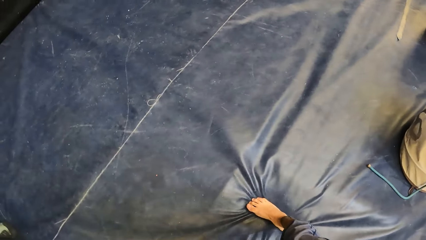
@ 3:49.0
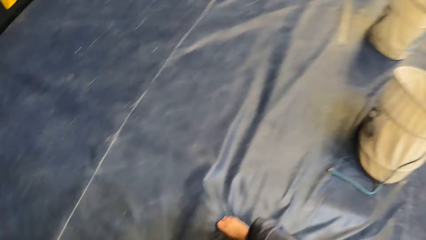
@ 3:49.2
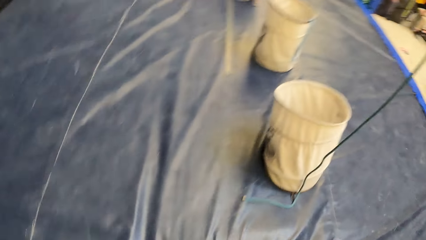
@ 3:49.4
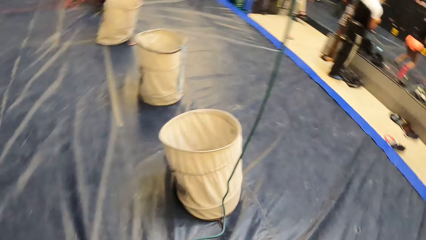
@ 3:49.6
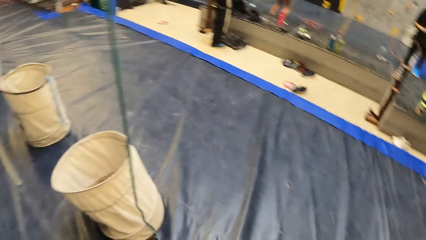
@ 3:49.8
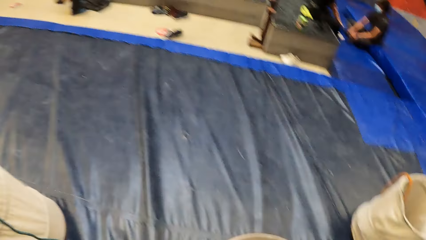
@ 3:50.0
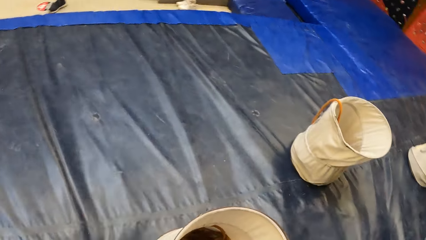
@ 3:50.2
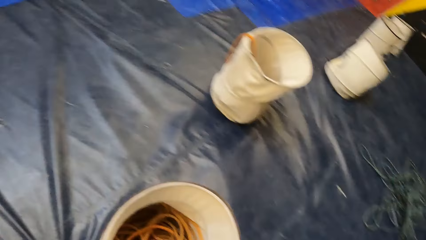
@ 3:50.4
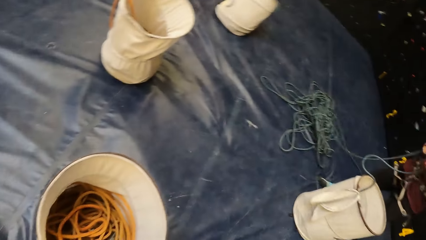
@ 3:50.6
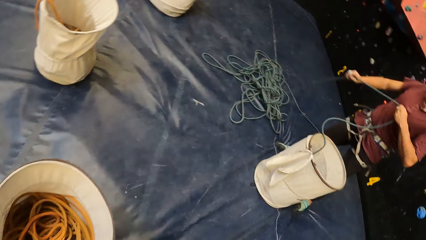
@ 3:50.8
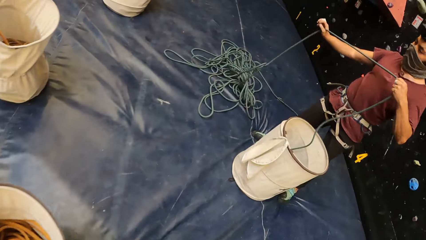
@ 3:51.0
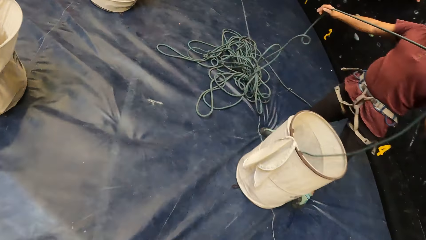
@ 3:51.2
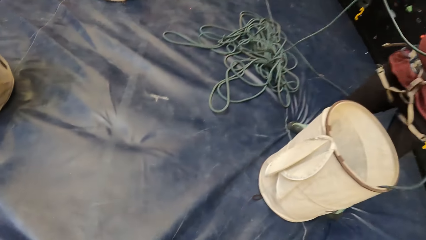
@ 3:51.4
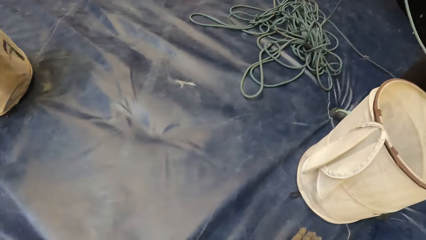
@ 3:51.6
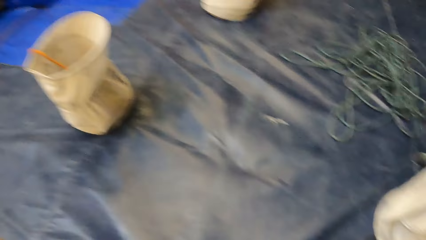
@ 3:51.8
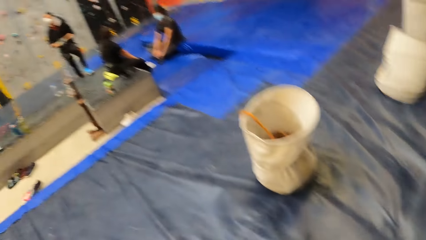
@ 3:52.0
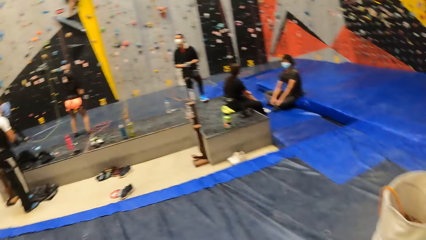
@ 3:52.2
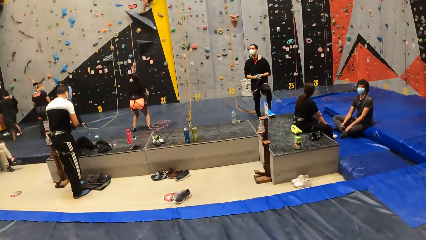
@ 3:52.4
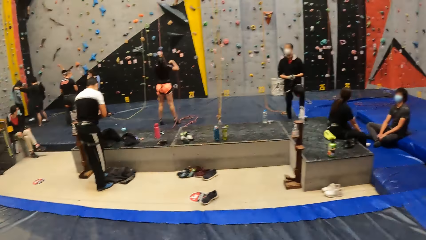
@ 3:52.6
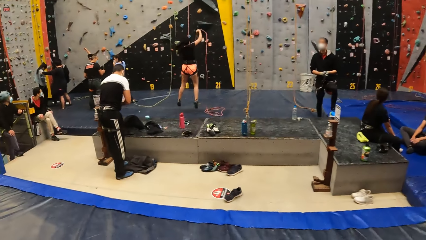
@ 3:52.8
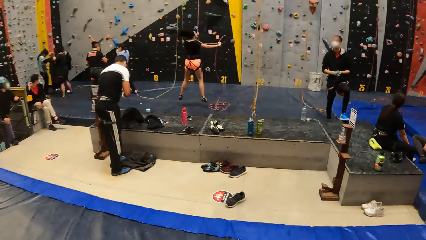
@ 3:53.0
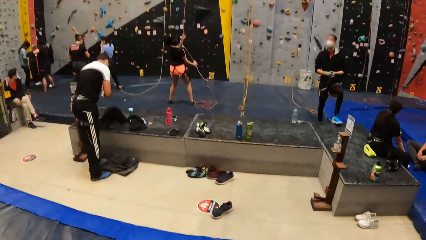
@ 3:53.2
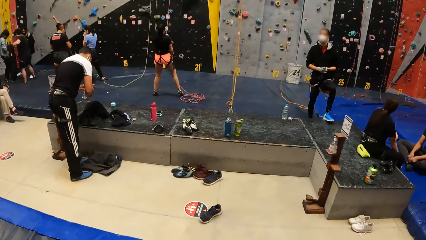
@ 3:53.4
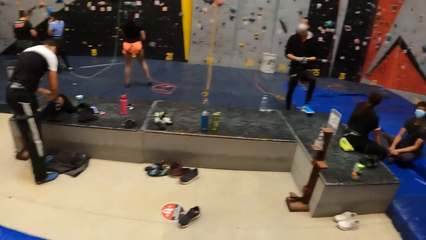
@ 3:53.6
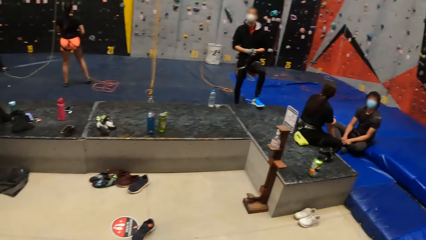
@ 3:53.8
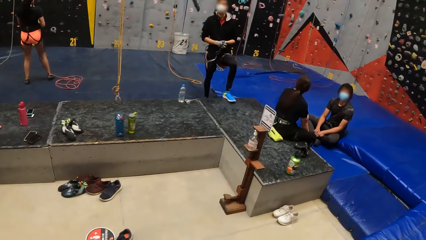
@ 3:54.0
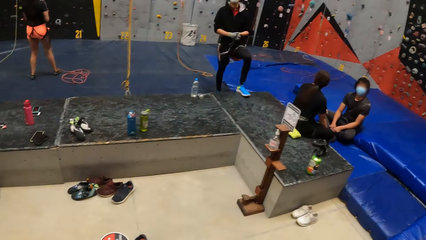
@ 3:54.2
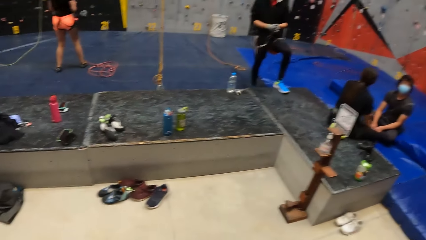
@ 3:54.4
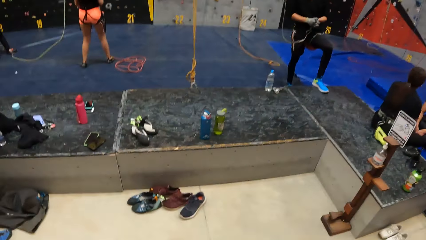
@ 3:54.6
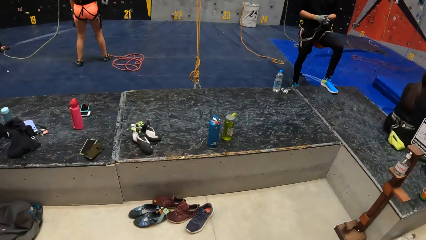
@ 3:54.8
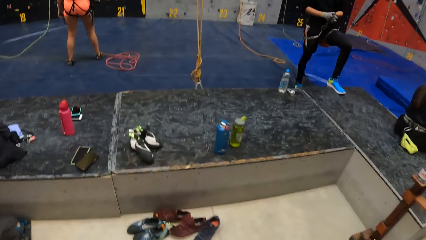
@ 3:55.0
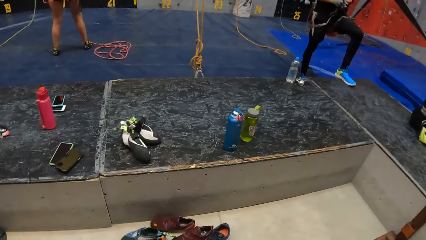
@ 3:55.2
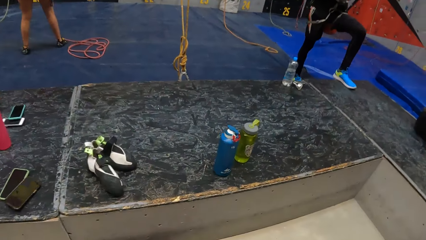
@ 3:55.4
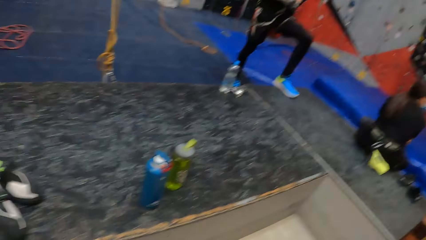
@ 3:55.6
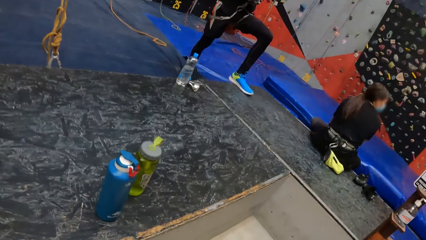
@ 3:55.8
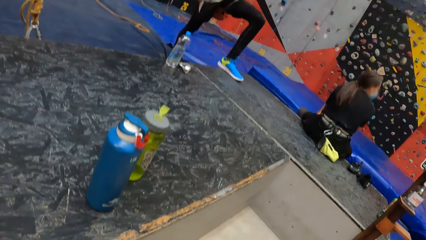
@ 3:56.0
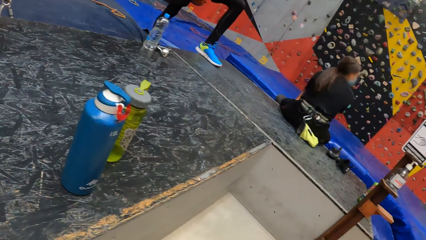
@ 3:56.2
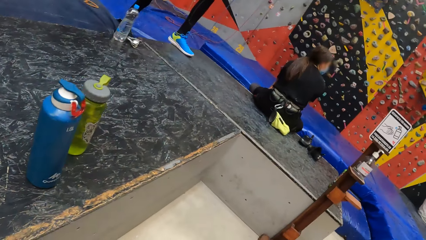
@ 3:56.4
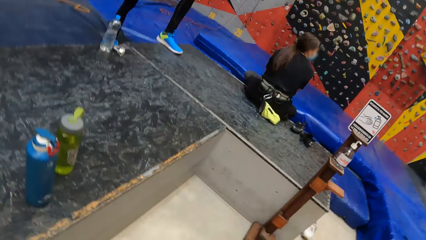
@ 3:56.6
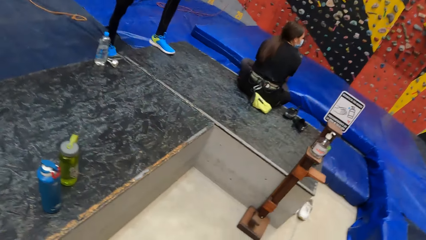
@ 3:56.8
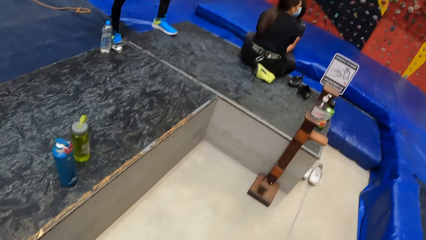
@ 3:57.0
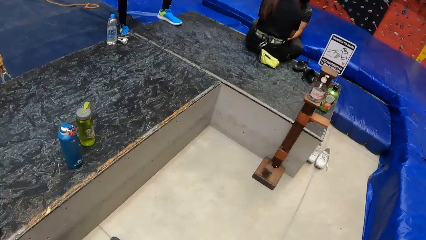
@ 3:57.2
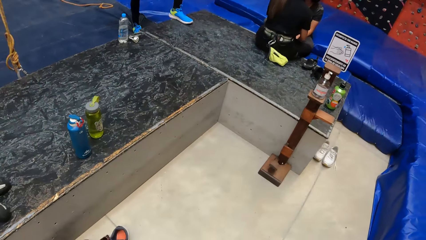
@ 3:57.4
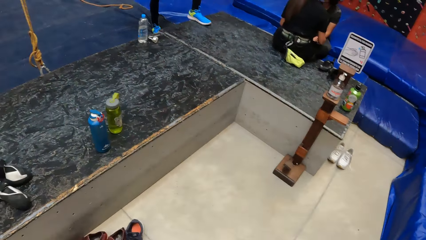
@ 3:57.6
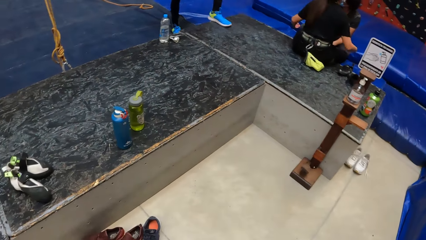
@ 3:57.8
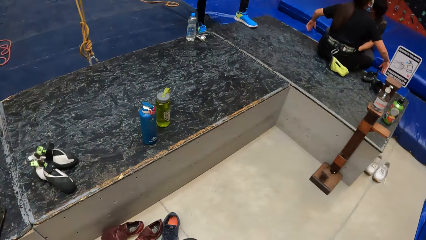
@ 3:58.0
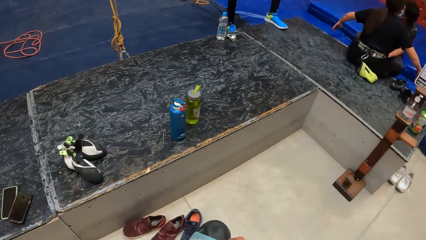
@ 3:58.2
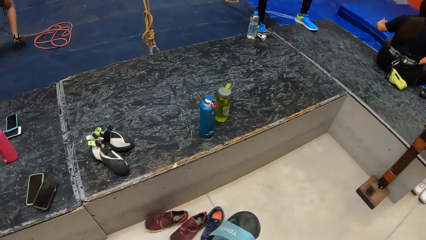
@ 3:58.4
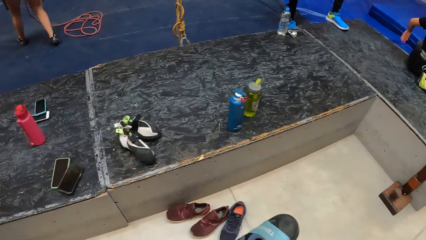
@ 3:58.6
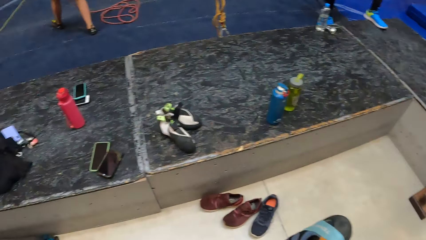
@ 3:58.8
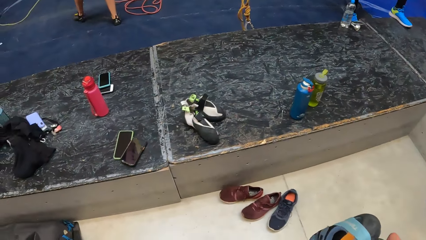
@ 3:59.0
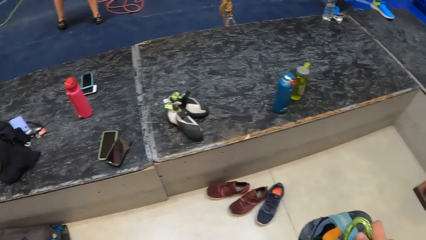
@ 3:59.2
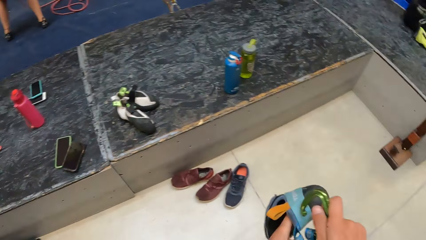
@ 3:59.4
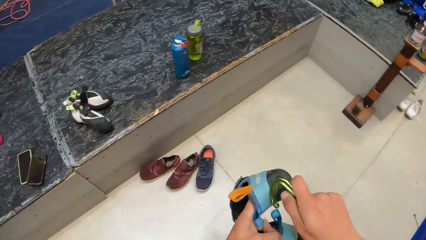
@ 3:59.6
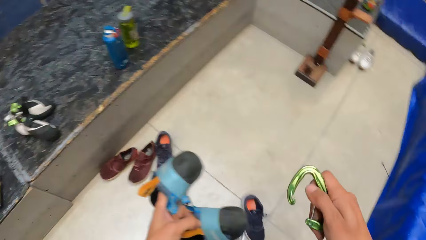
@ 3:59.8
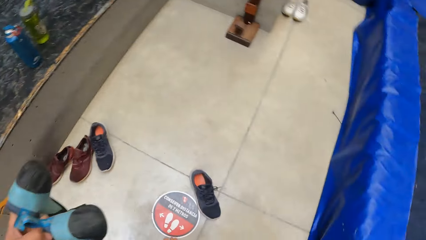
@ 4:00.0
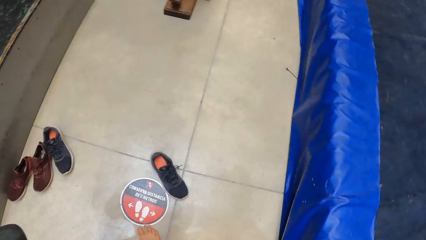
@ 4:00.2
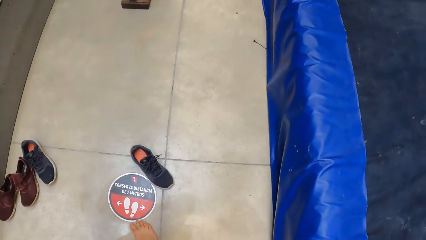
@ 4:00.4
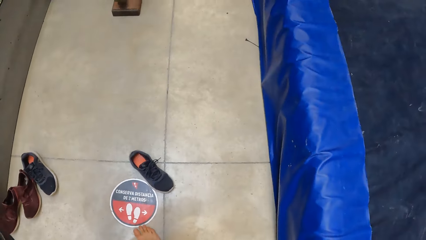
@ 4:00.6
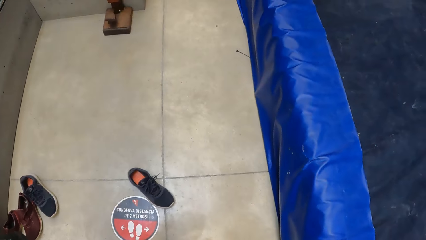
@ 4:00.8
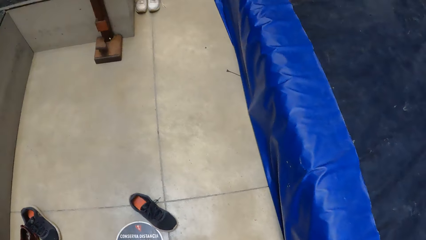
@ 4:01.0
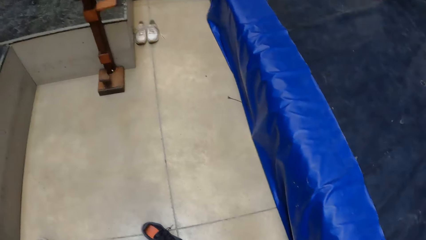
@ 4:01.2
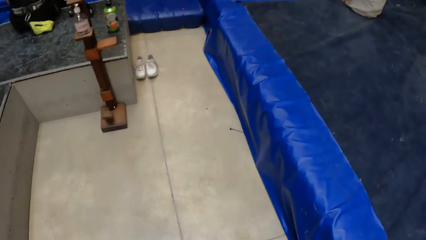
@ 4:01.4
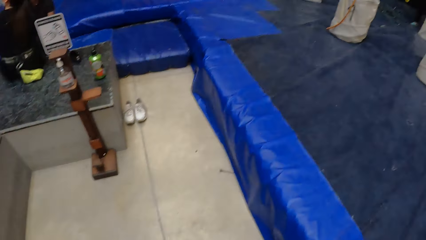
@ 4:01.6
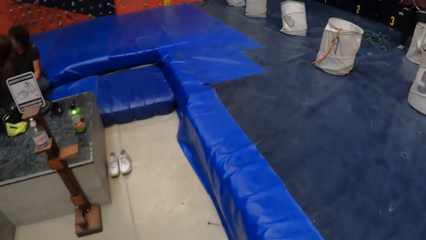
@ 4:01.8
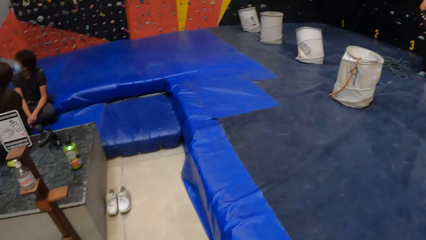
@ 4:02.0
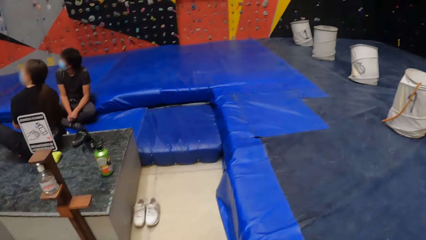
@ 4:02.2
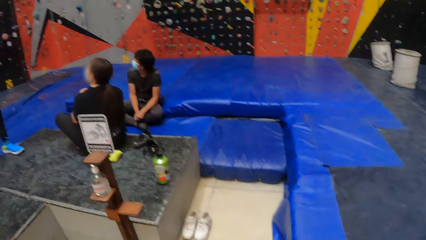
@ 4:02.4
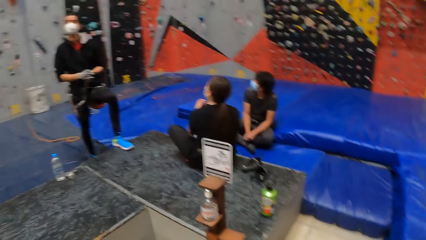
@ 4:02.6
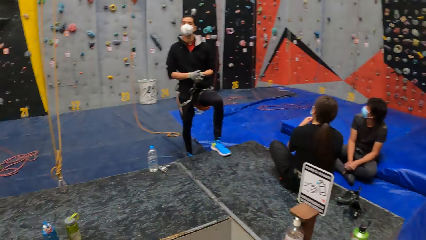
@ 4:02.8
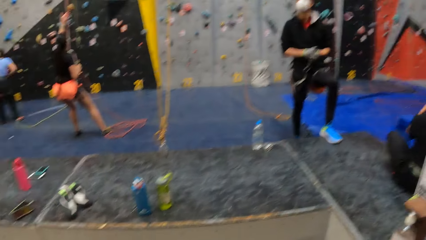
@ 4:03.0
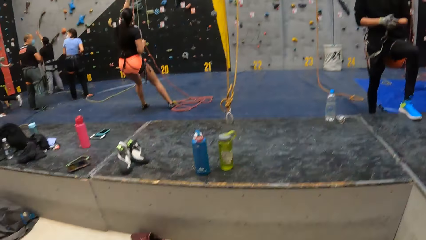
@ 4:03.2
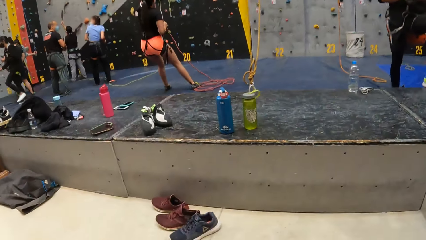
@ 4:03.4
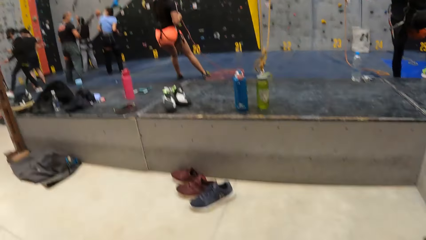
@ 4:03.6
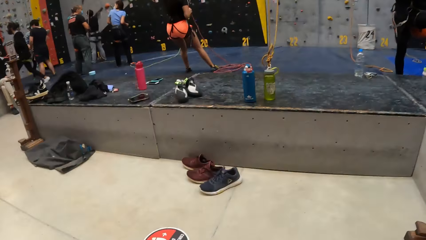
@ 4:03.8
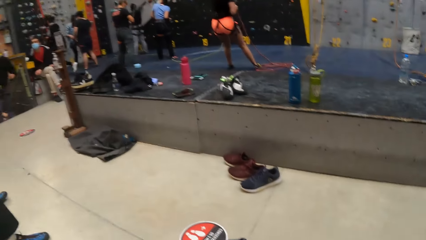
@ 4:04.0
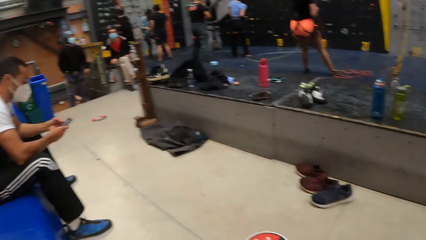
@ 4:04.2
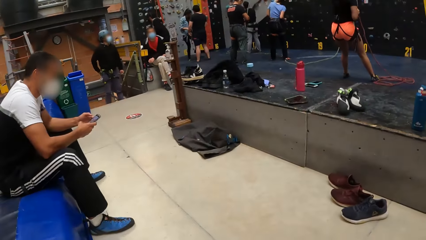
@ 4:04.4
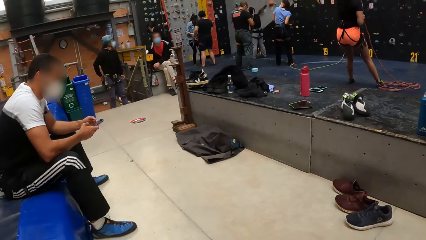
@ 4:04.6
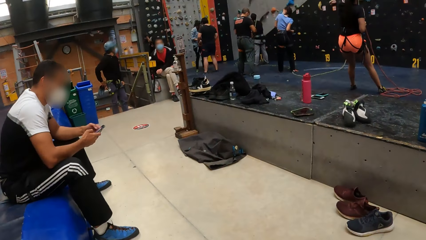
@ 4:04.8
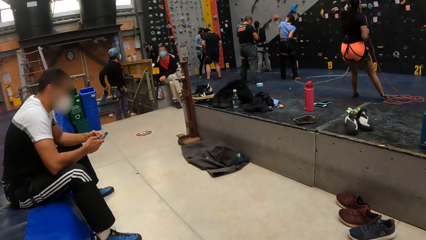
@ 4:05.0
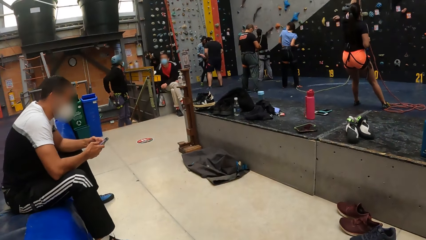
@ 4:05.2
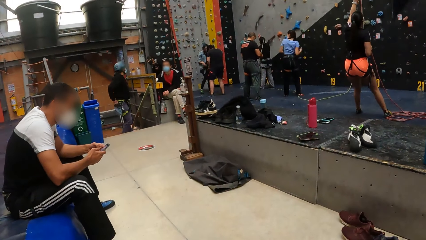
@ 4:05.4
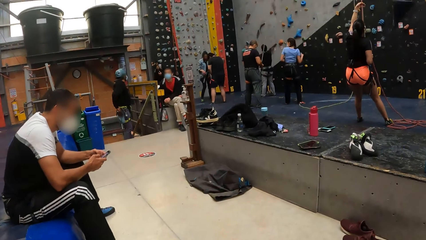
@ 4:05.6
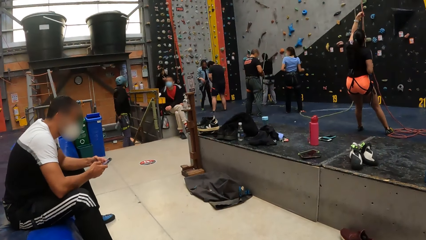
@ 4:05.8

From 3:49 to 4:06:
The camera wearer walks around the room. They pick up shoes on the floor.
